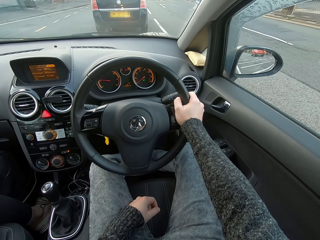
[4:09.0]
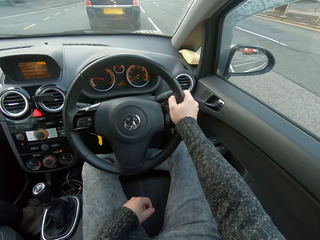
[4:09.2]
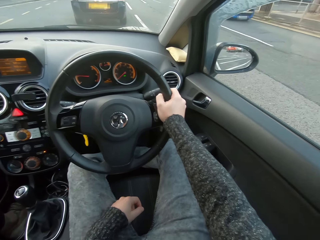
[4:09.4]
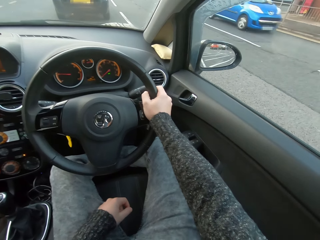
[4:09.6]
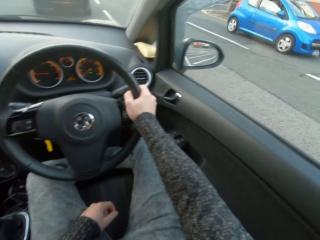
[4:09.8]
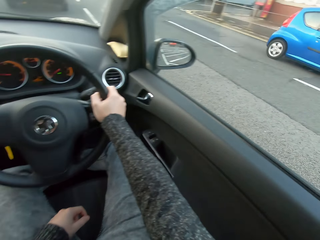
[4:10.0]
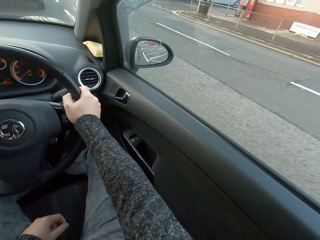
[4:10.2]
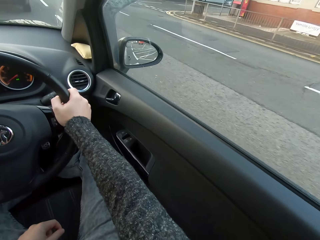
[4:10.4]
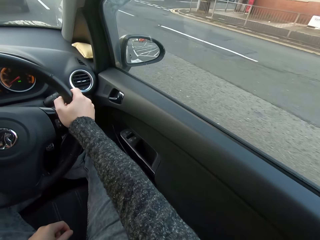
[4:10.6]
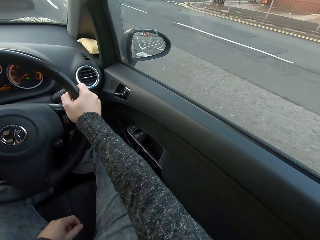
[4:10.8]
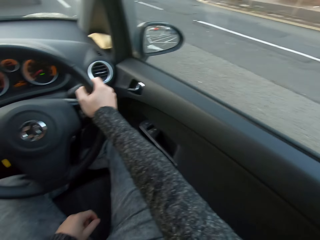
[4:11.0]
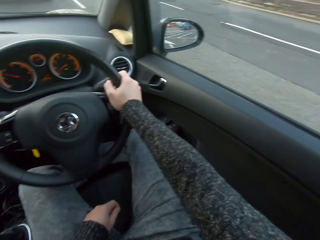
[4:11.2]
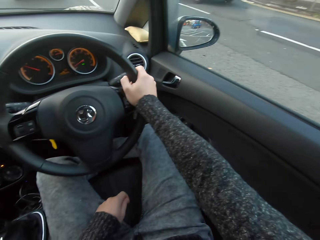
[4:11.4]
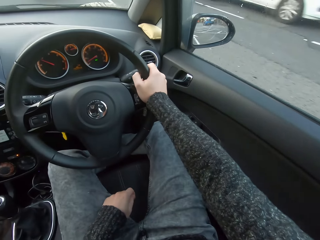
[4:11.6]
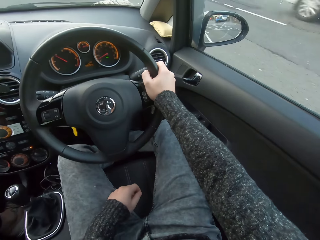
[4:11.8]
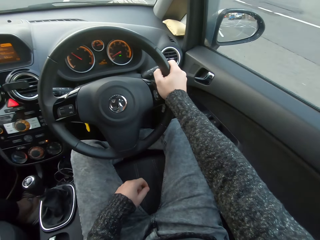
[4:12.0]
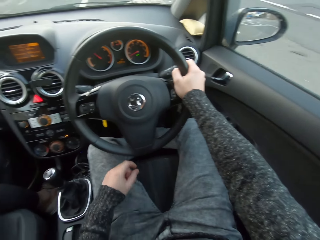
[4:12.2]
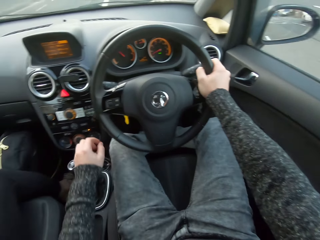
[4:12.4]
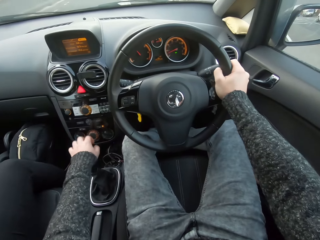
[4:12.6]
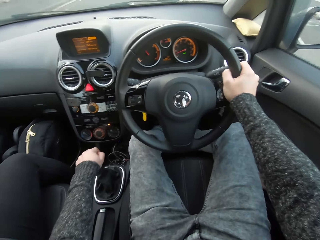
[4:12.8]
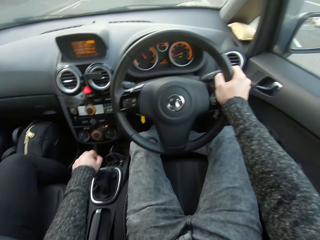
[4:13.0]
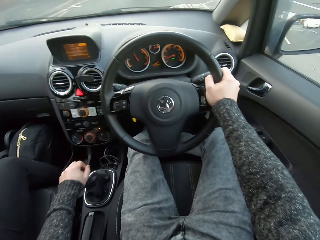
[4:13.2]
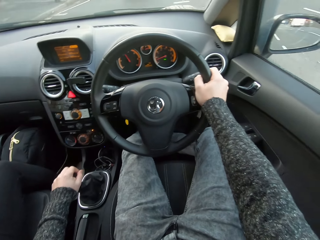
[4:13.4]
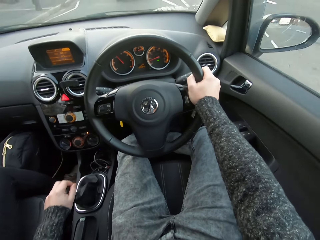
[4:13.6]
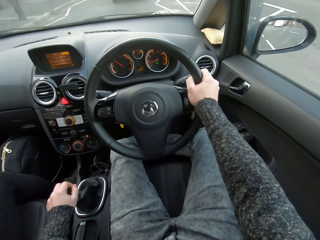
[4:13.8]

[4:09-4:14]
The camera wearer looks to the right. They steer the car forward. They shift the gear with the left hand.

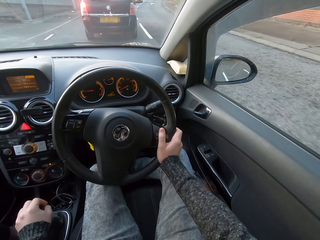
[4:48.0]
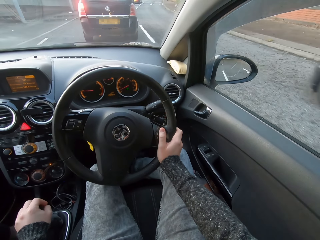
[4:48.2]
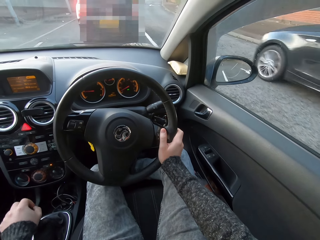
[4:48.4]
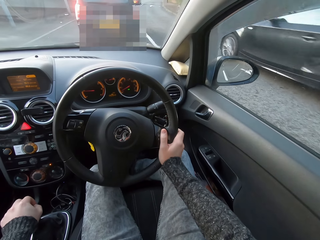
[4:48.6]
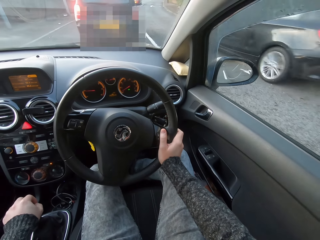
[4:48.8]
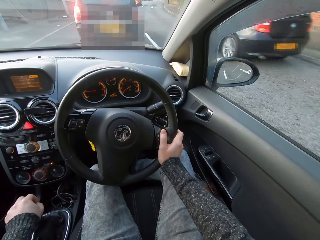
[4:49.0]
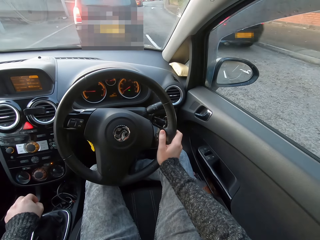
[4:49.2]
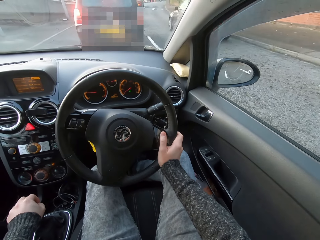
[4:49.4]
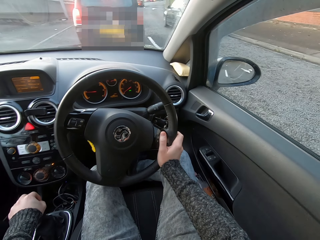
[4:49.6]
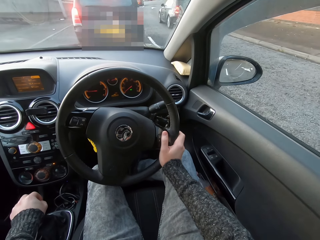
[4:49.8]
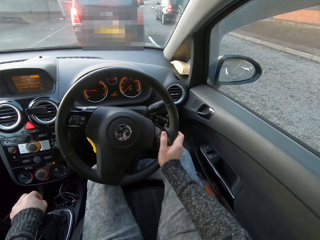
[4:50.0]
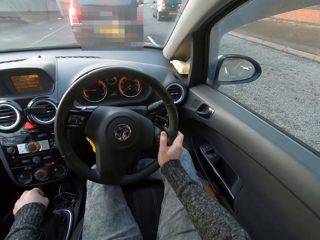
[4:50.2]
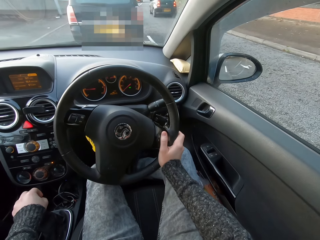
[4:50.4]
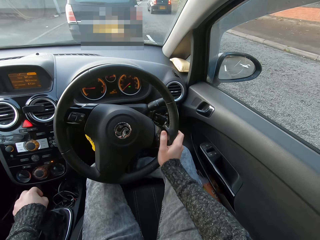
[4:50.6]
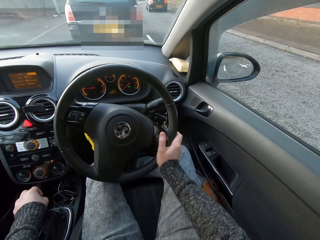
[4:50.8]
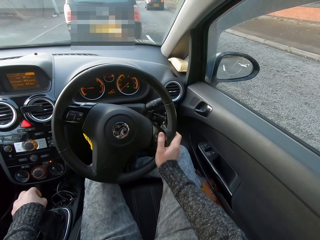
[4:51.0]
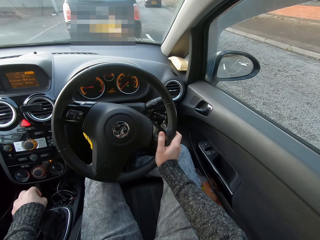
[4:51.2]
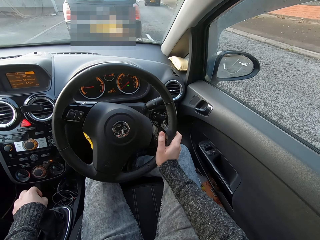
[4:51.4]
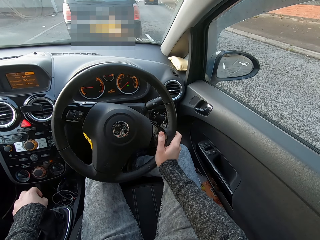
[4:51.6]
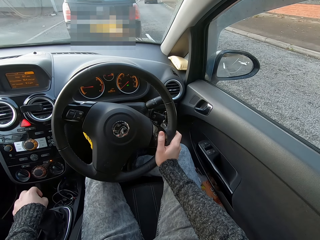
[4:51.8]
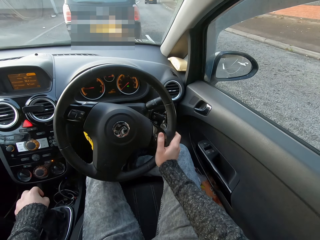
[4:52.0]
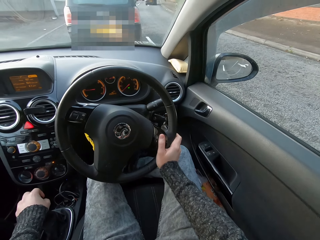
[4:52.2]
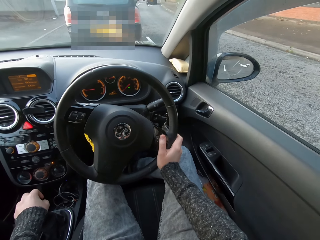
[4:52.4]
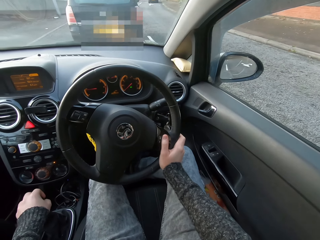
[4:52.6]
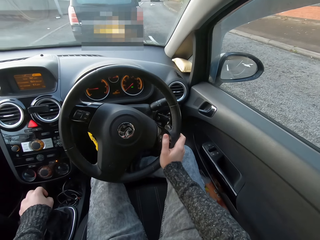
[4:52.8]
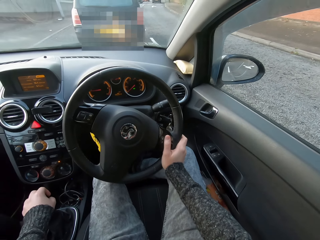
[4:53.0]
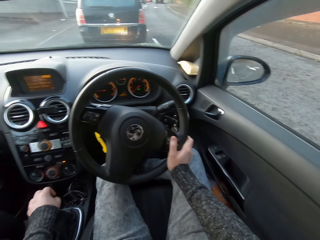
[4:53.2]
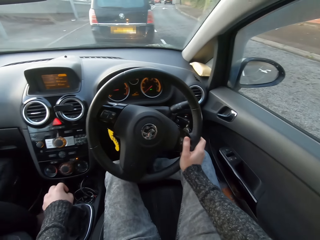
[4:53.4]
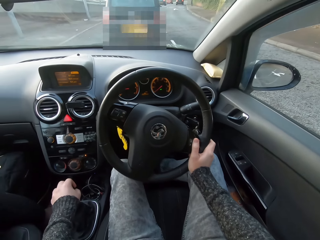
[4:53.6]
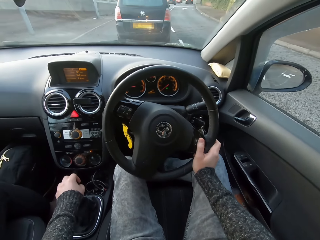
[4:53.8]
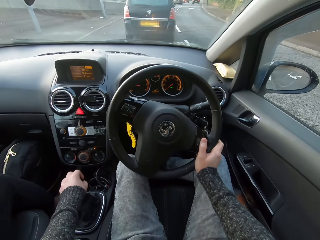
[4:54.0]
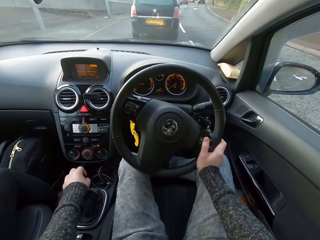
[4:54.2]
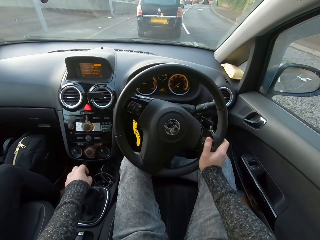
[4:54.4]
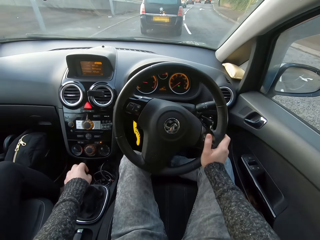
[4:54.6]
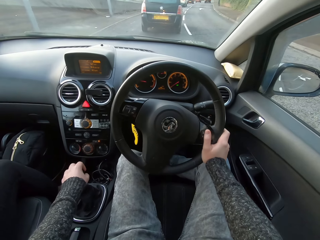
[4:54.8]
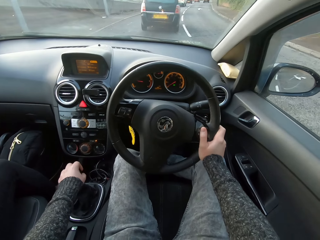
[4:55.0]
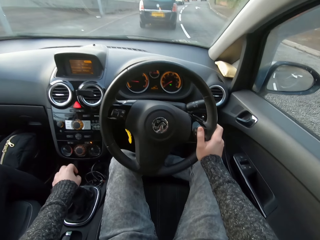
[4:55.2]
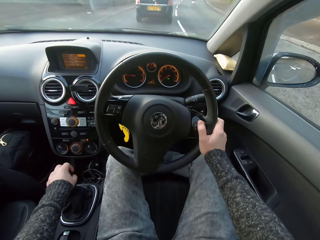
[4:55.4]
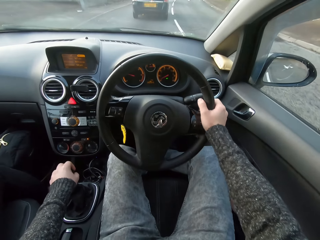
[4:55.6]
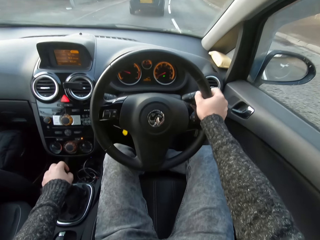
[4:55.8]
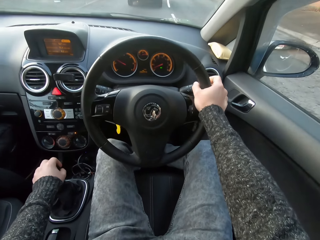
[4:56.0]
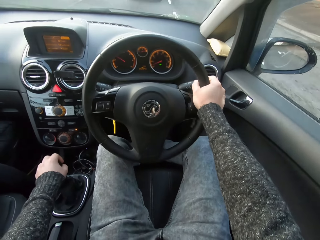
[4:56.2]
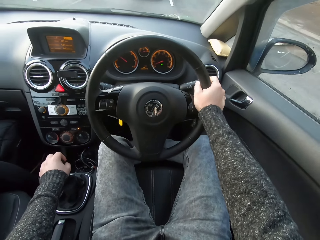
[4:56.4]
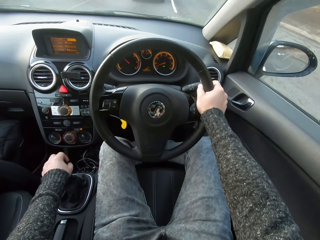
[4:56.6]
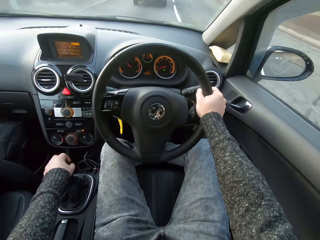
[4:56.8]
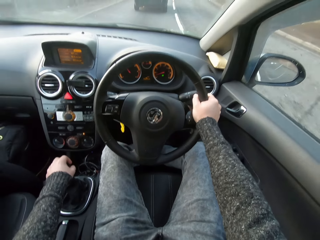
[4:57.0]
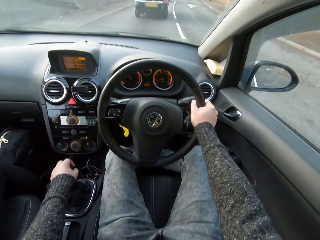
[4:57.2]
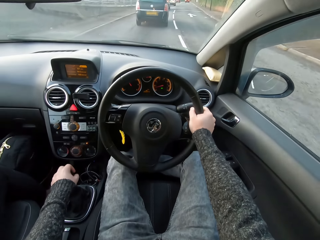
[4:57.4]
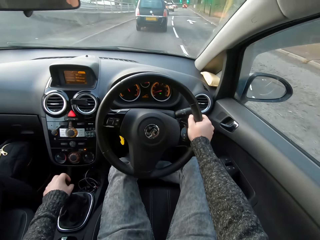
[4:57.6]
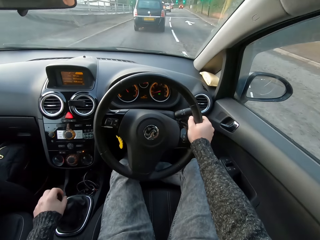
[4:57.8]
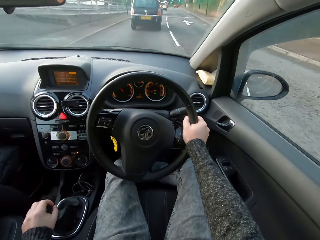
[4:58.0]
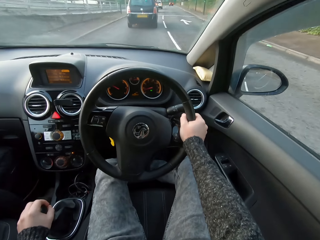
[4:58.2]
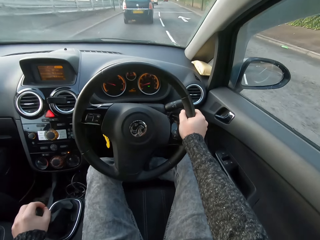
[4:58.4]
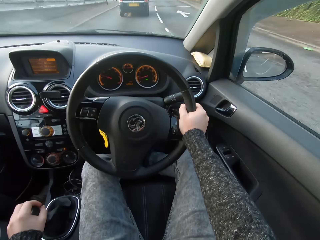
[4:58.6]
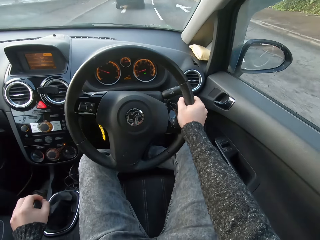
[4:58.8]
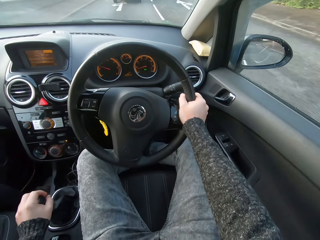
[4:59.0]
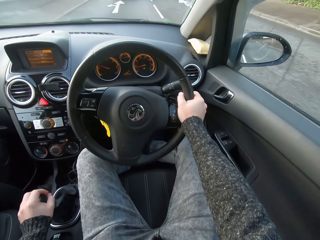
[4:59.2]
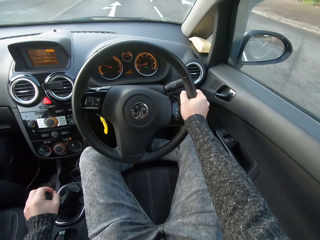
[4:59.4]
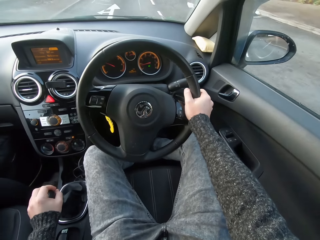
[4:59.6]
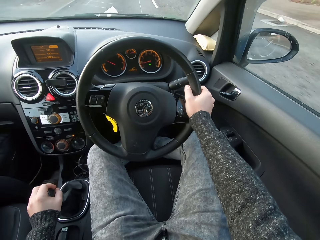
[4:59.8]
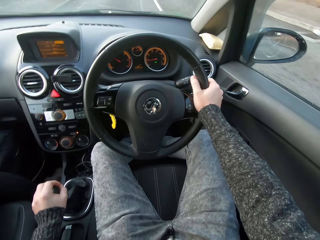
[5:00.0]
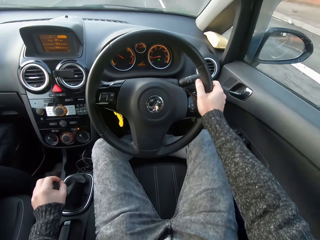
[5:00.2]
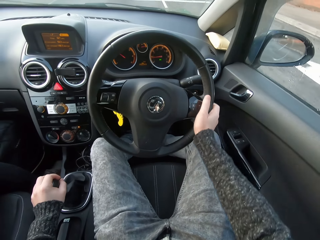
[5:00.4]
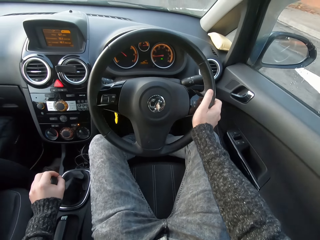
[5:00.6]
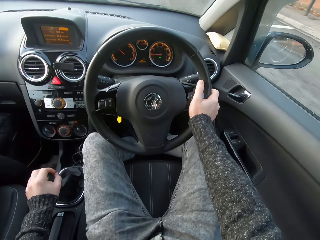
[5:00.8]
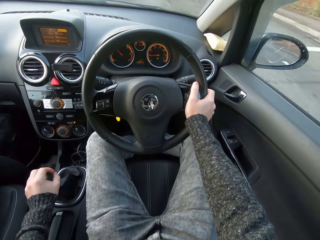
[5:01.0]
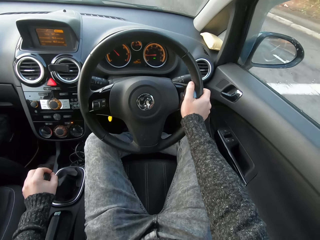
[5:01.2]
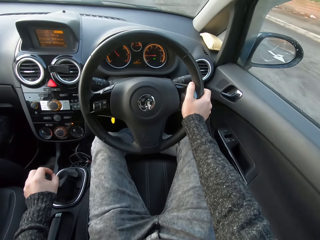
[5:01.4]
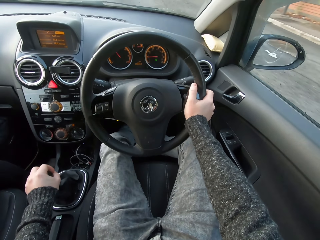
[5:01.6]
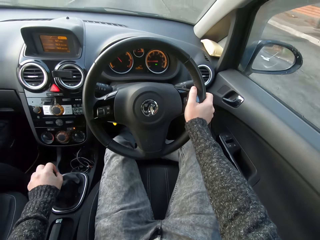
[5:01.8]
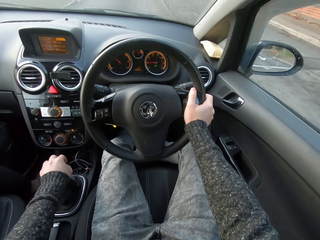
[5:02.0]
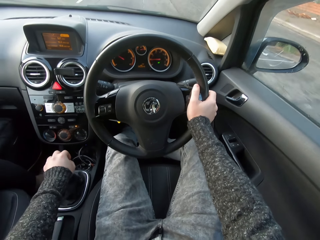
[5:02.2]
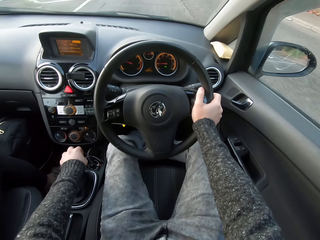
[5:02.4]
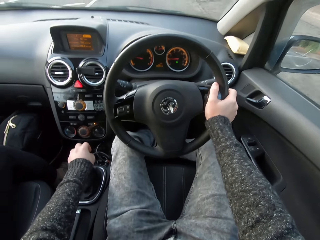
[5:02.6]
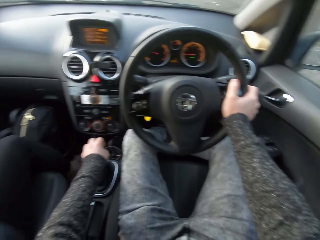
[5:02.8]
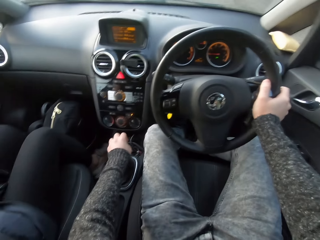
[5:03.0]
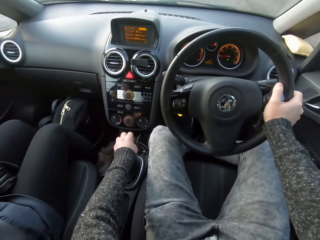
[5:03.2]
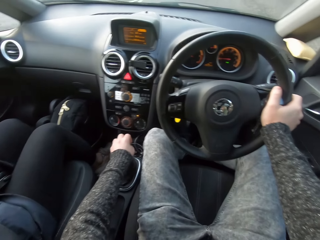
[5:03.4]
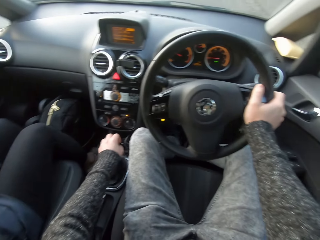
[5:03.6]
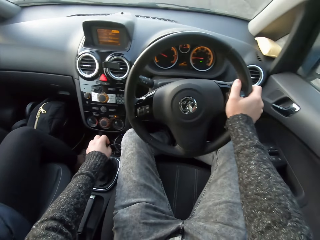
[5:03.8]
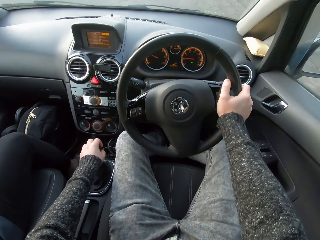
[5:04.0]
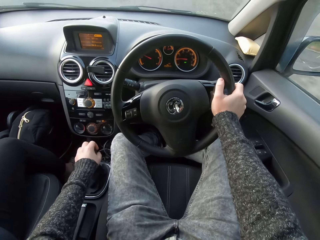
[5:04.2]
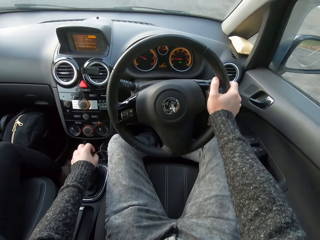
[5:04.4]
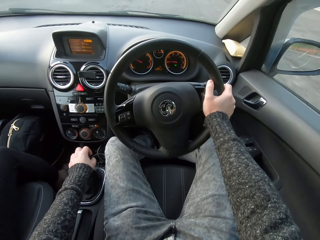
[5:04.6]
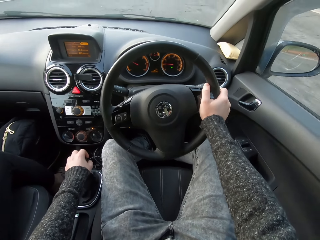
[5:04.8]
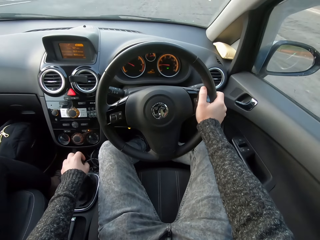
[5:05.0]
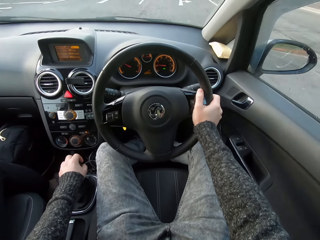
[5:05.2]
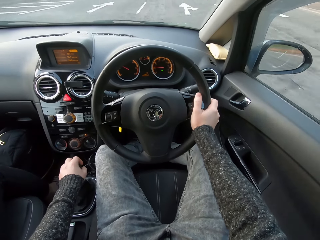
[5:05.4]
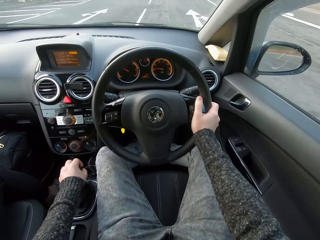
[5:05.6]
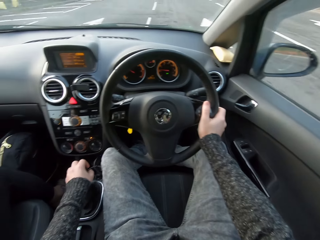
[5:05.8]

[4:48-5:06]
The camera wearer stops the car. They move the car. They shift the gear with the left hand. They shift the gear with the left hand again.
